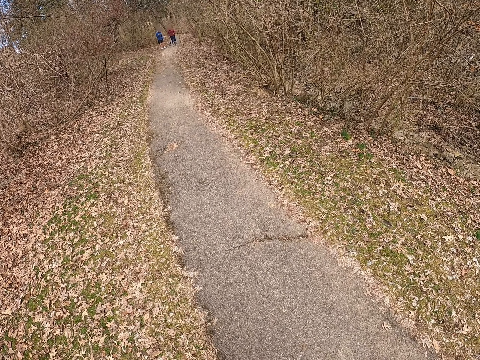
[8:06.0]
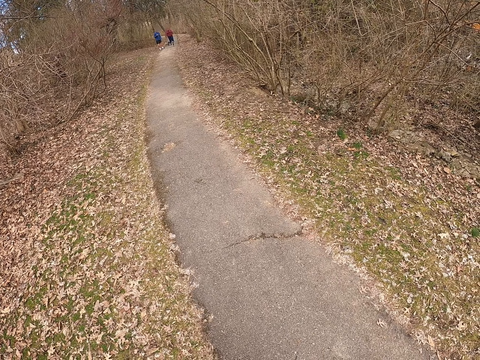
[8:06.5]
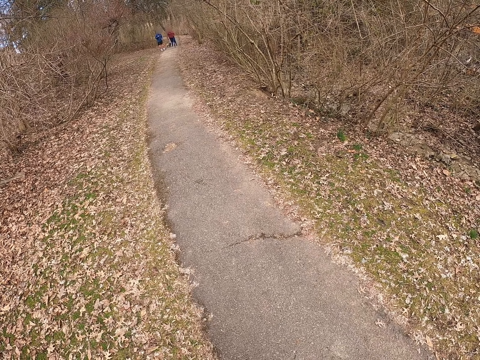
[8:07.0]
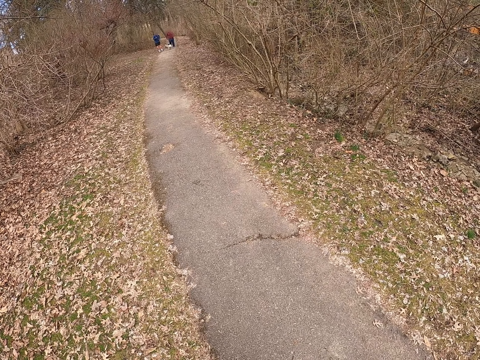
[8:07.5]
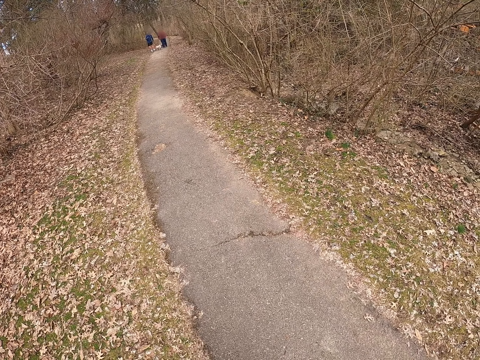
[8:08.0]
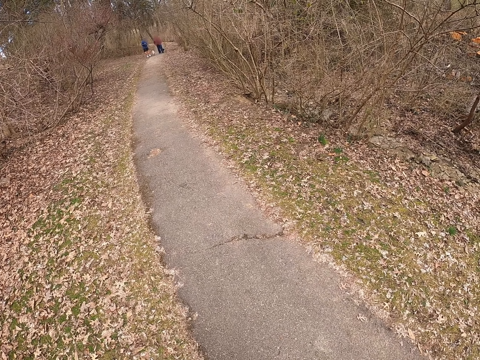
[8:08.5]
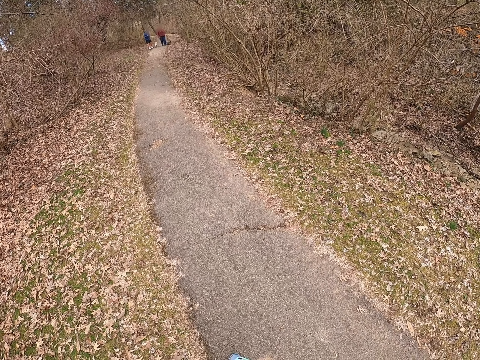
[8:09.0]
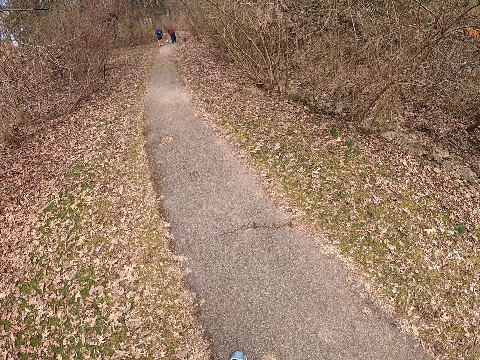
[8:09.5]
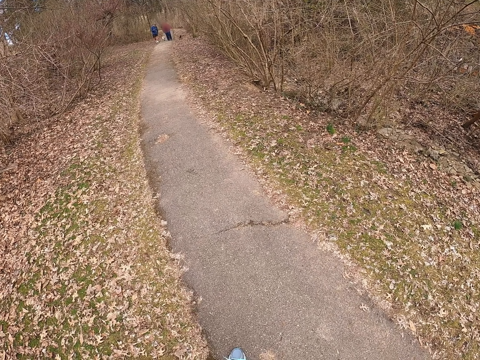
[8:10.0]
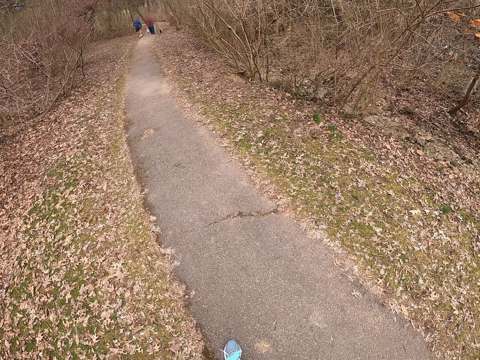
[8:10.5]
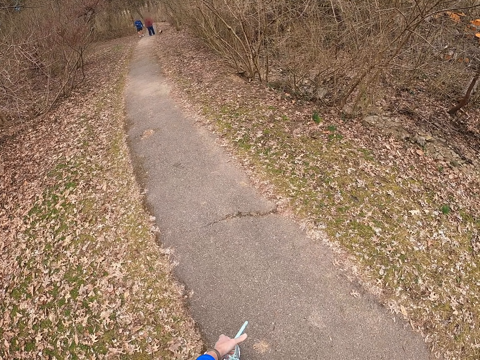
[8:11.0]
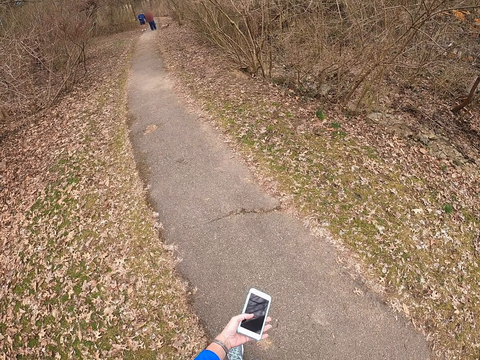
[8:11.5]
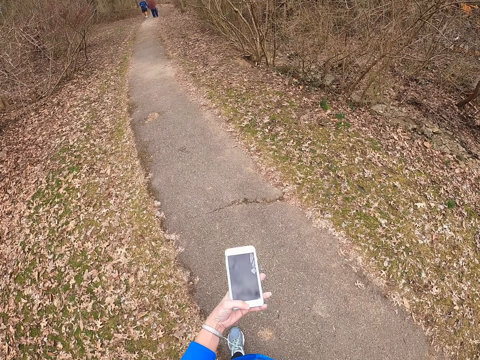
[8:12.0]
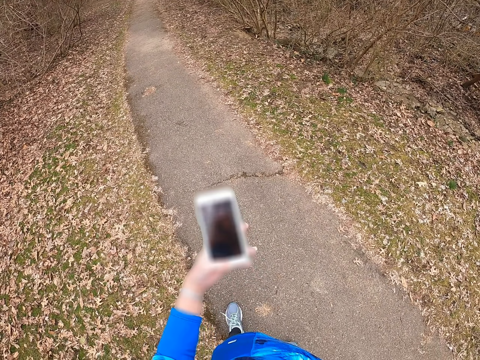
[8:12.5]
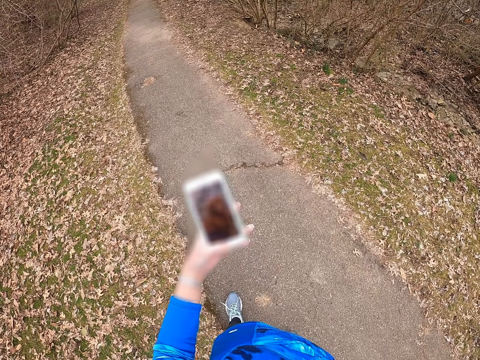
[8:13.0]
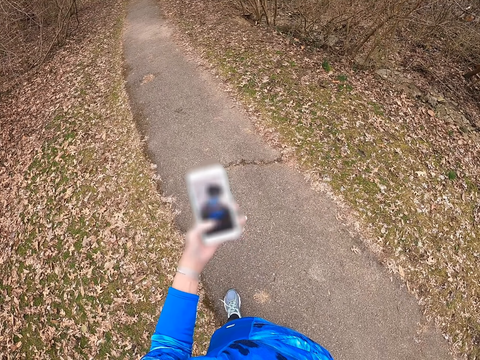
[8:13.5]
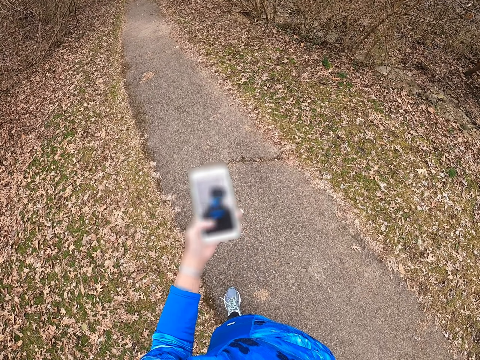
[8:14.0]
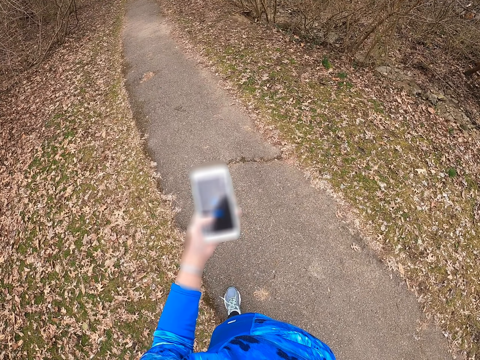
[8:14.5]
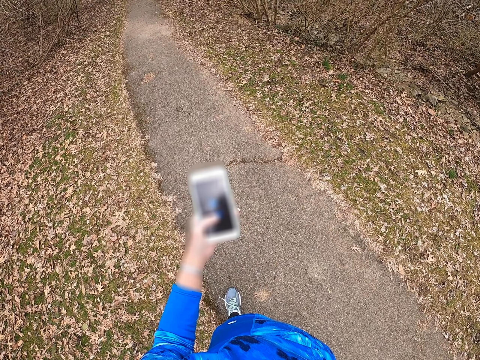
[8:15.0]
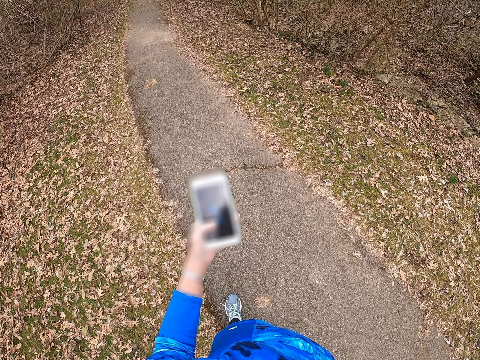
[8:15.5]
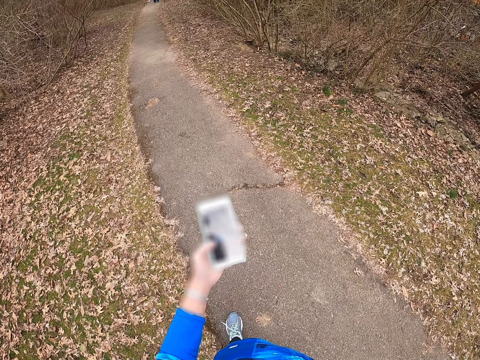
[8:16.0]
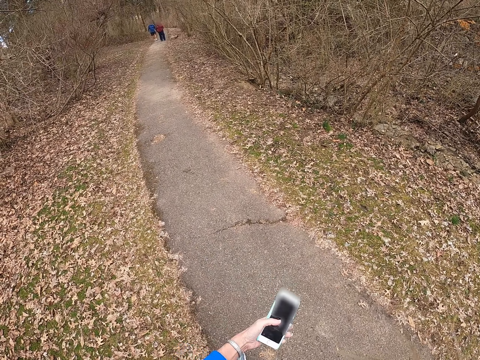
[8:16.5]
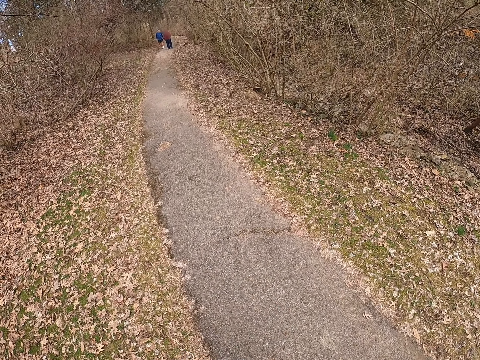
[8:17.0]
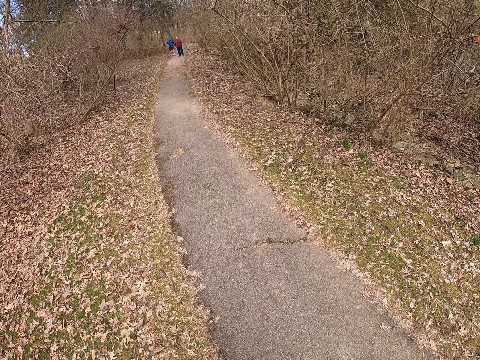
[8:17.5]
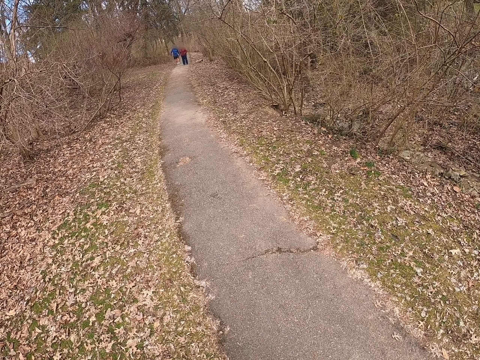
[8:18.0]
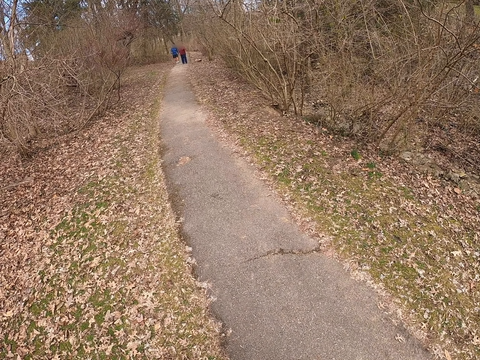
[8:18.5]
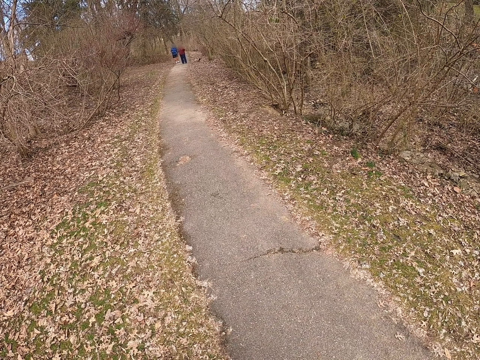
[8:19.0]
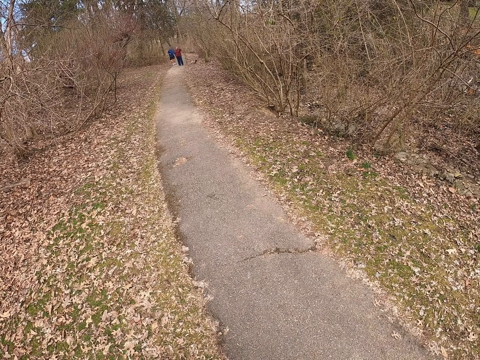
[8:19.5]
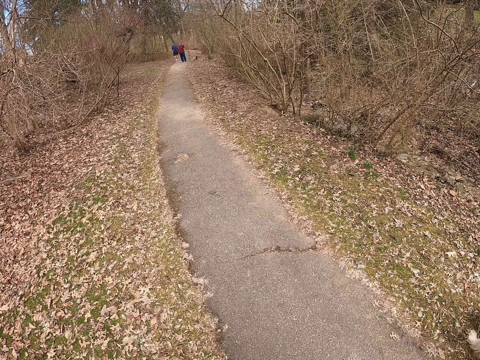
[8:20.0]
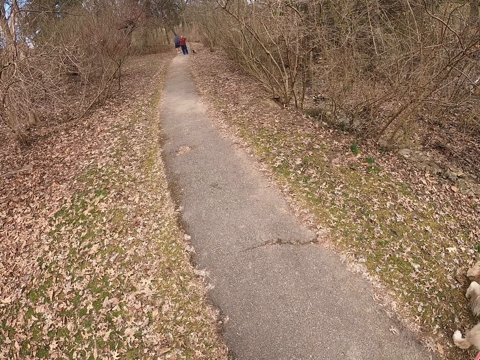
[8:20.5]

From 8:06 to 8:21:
The camera wearer operates the phone. They turn around the path.

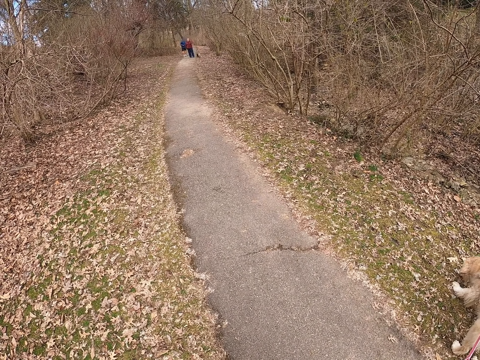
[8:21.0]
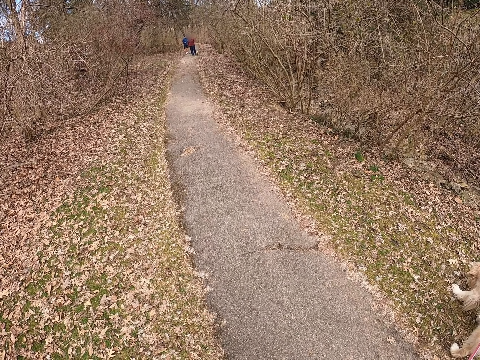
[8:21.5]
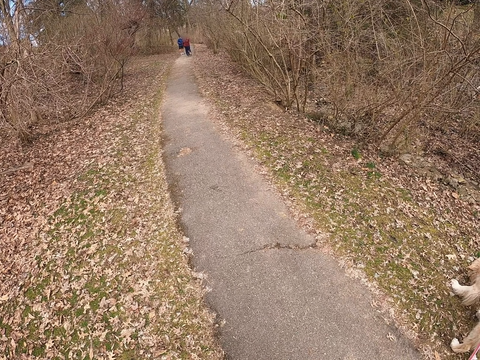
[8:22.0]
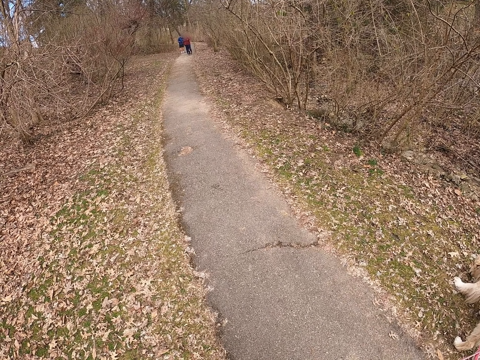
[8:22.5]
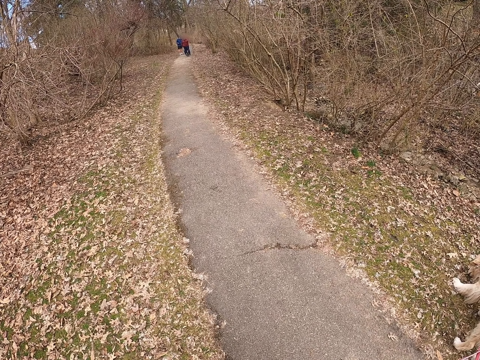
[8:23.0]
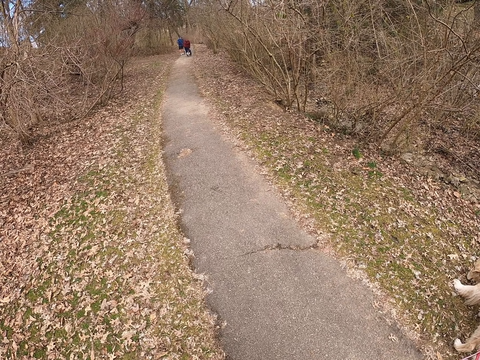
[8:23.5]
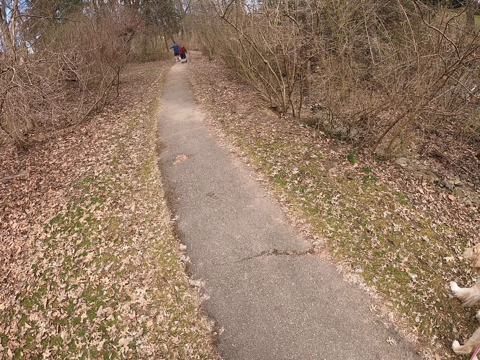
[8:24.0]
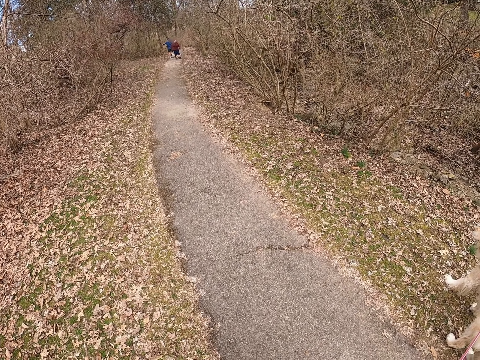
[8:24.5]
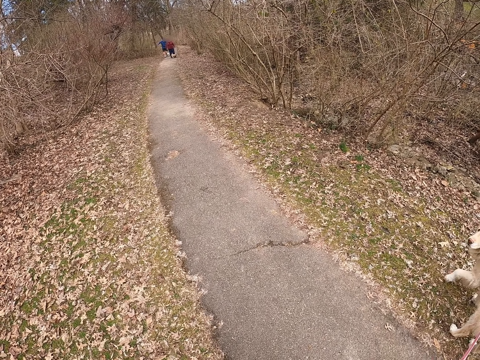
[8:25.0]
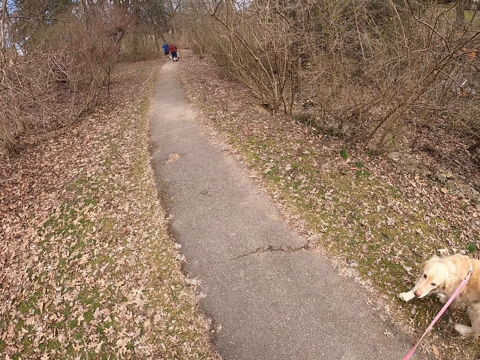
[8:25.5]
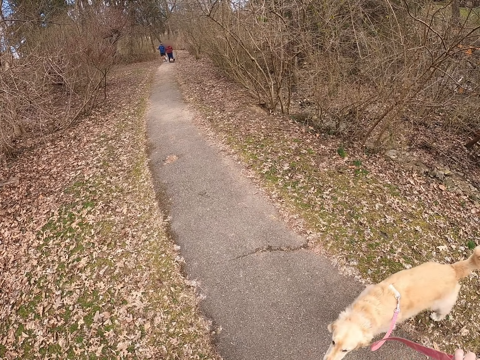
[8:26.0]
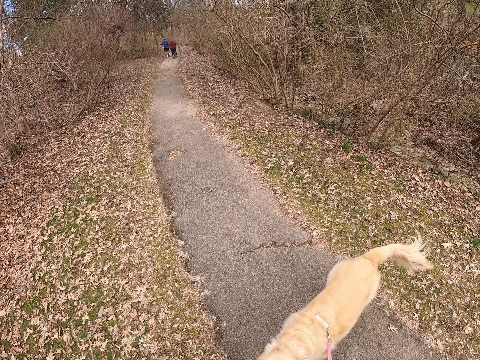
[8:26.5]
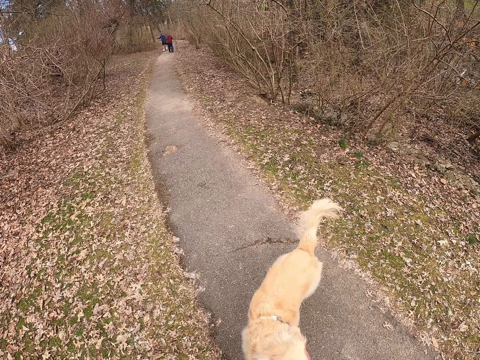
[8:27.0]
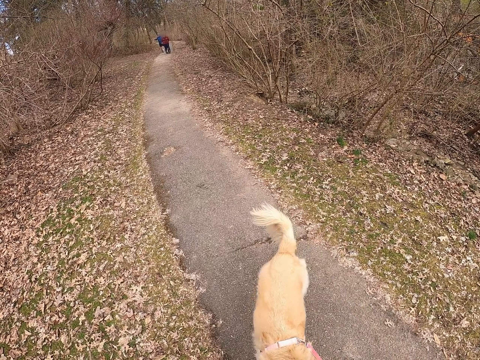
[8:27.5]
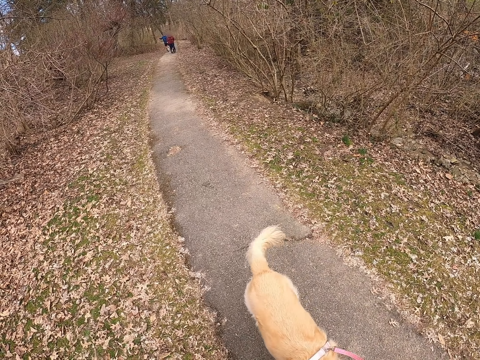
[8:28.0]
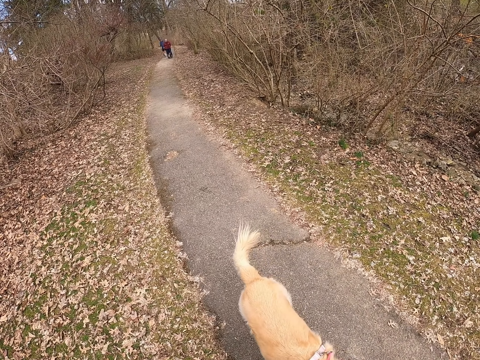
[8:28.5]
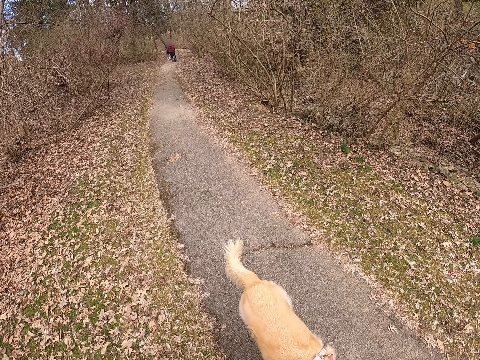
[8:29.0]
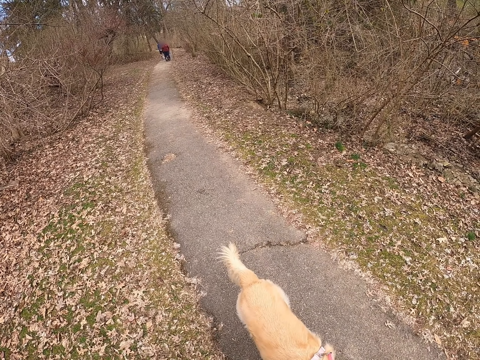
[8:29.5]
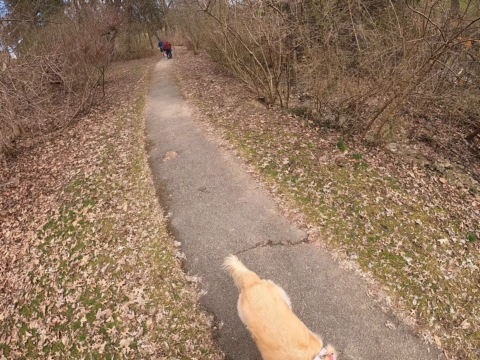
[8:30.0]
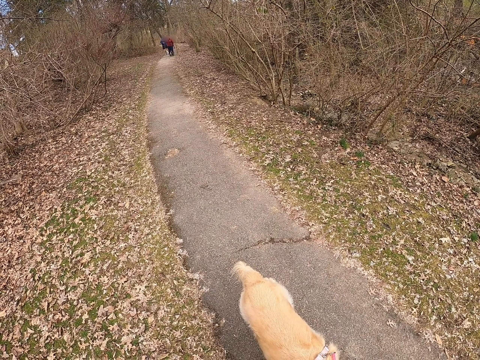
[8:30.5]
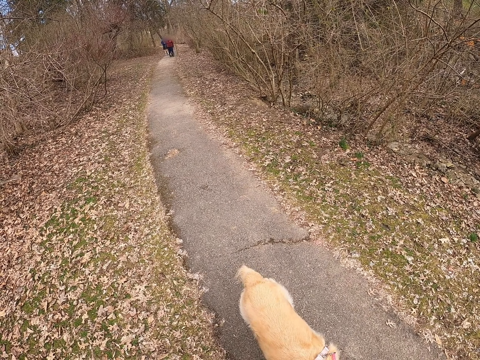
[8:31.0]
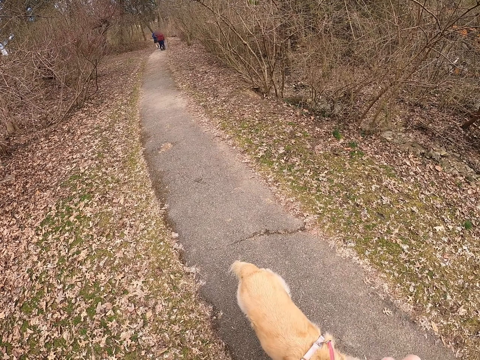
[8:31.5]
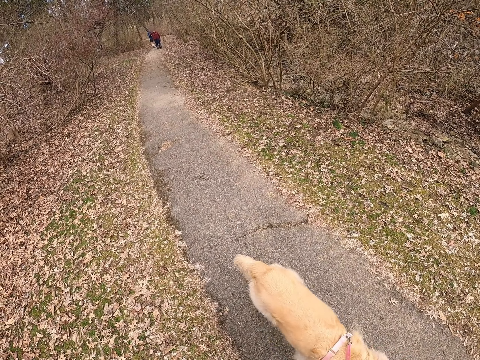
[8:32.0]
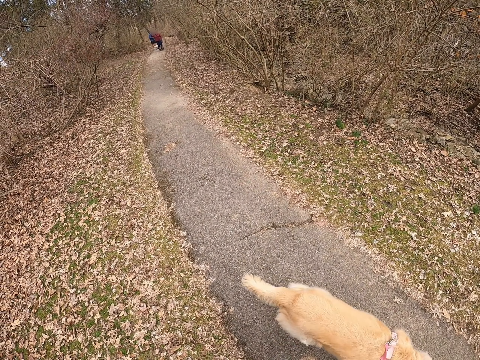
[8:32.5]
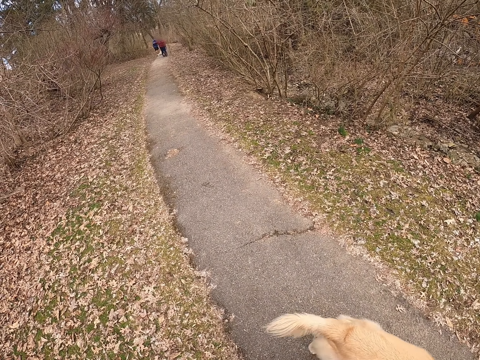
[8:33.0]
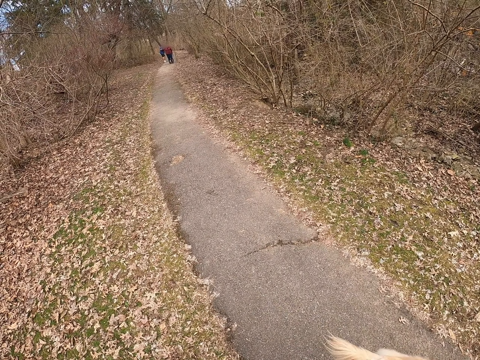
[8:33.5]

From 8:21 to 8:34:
A person walks on the path.
